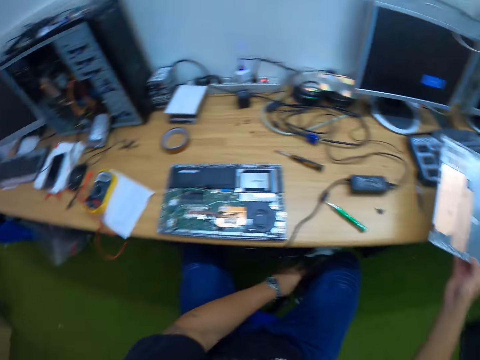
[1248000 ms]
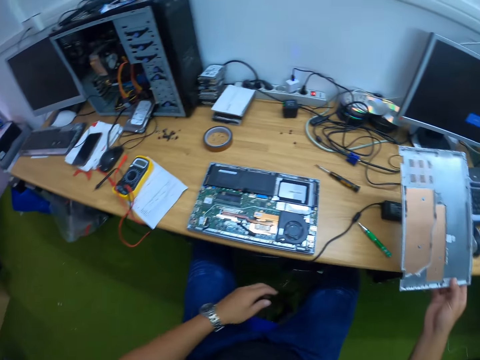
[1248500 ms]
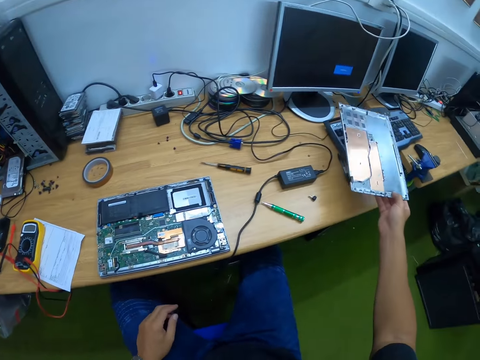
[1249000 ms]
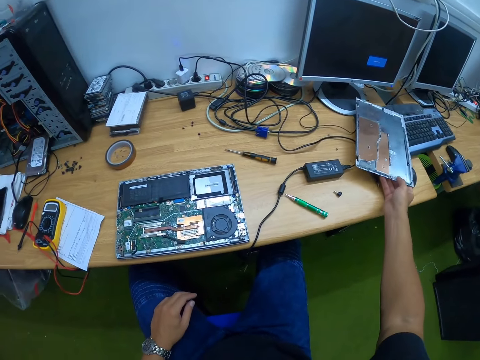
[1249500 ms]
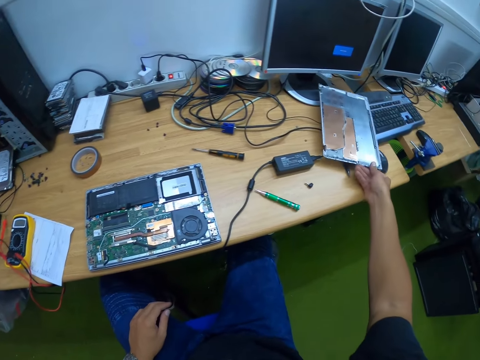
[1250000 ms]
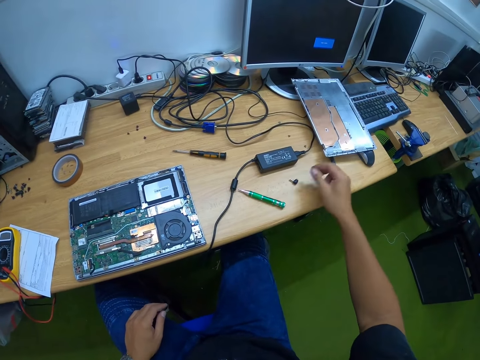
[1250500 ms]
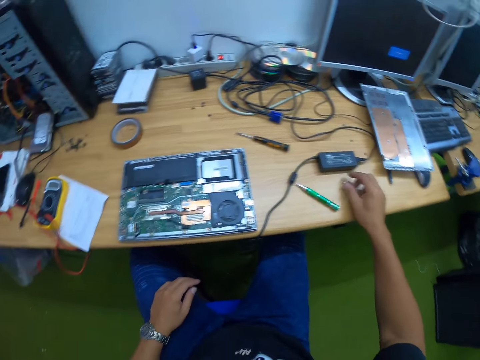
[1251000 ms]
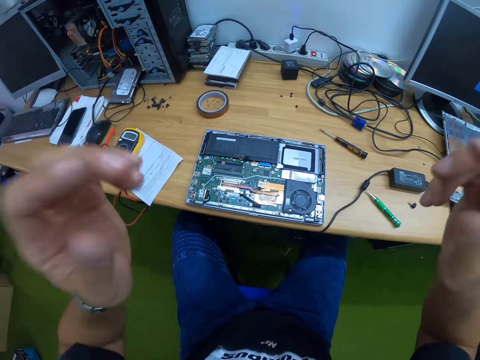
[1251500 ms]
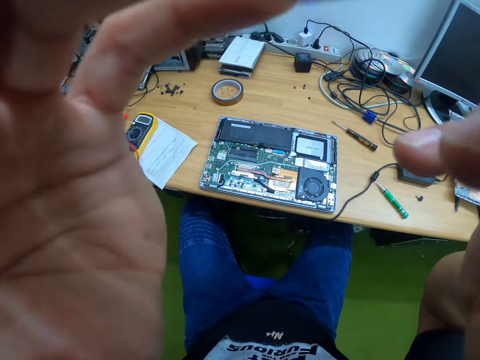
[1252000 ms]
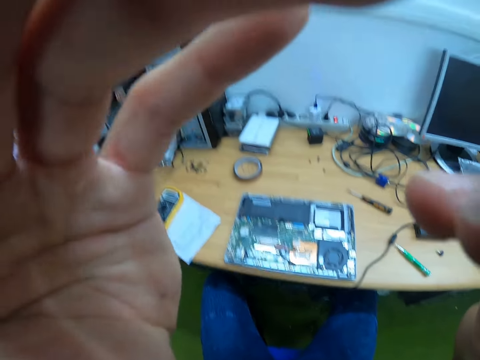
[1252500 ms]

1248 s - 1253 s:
The camera wearer picks up a metal cover. He drops the laptop base in his right hand on the table. He touches a pin on the table with his right hand. He adjusts the camera on his head with his right hand.
